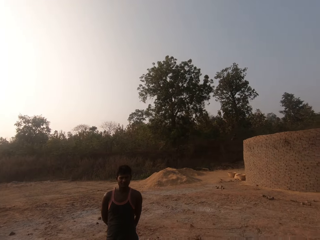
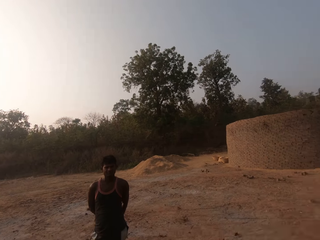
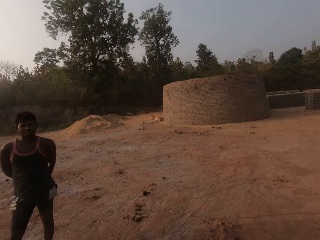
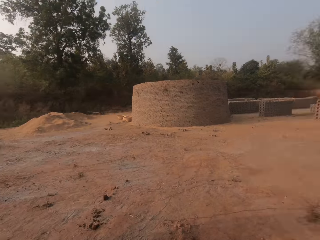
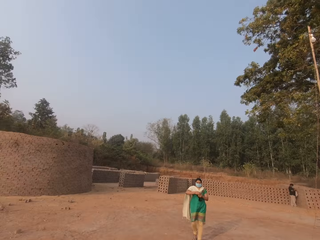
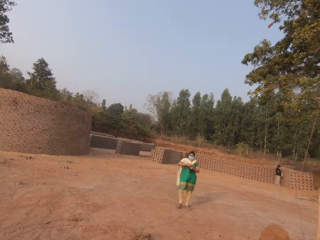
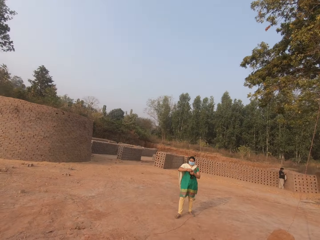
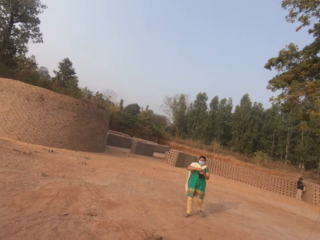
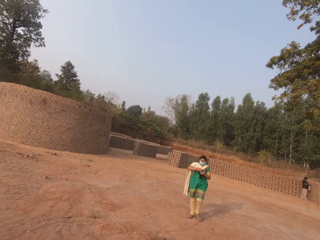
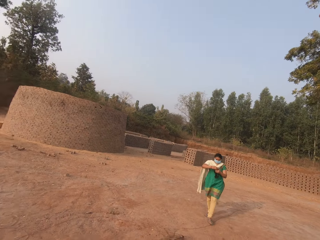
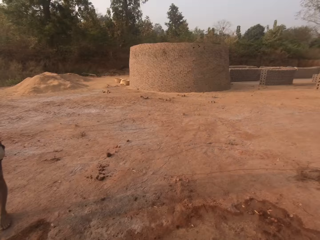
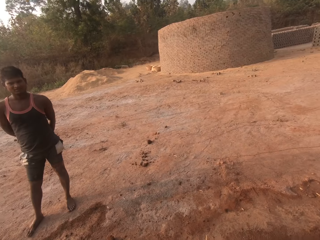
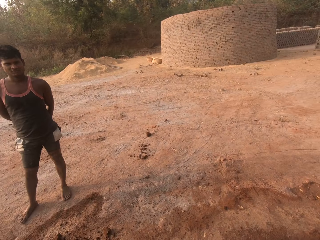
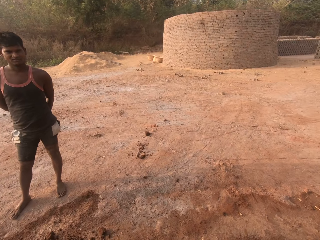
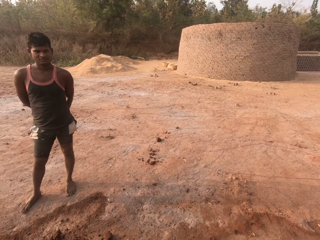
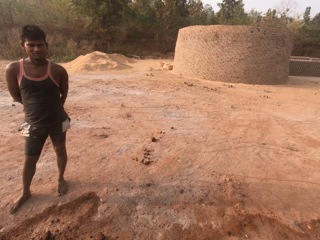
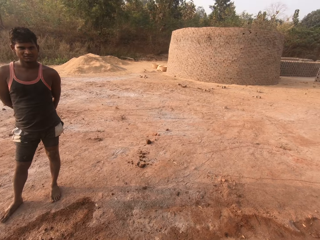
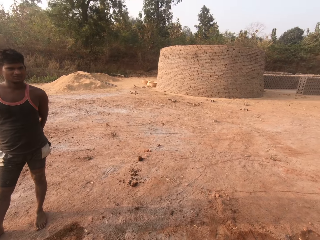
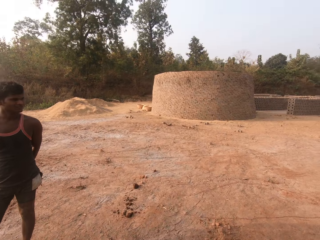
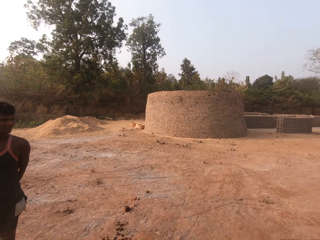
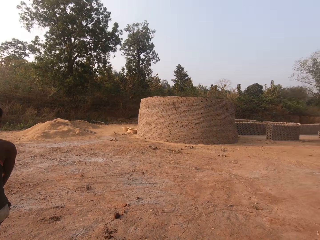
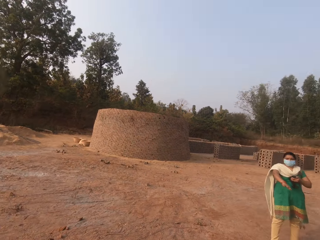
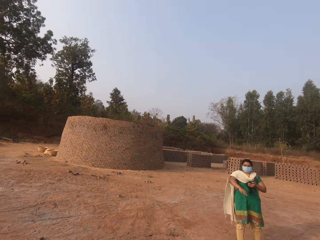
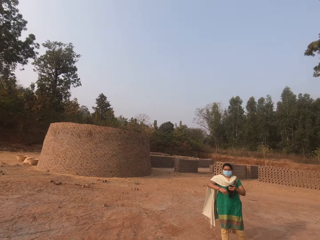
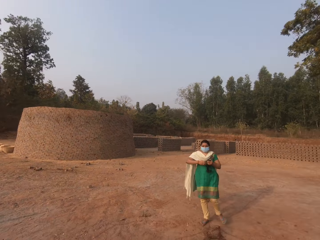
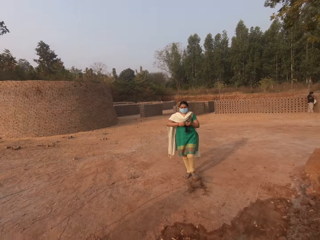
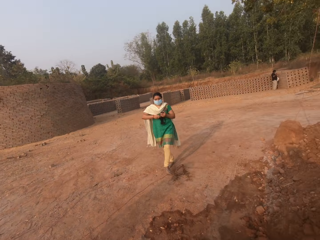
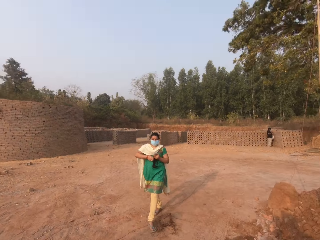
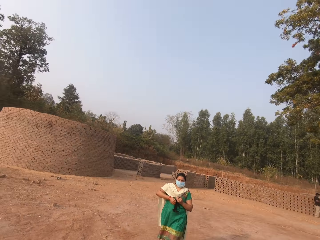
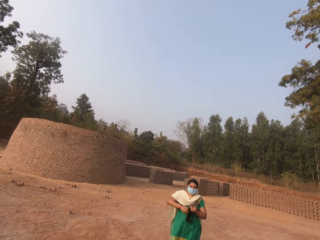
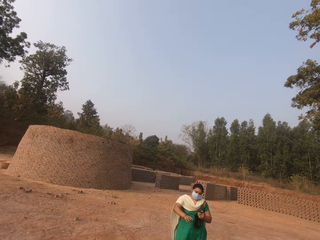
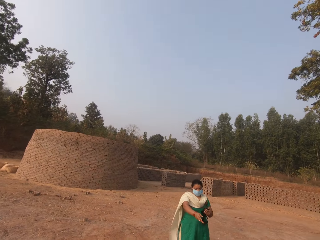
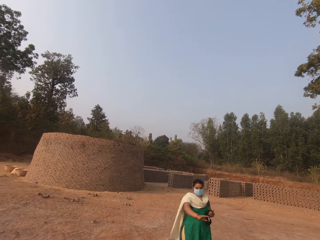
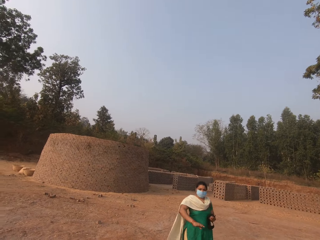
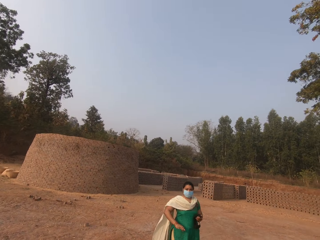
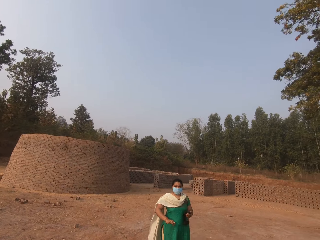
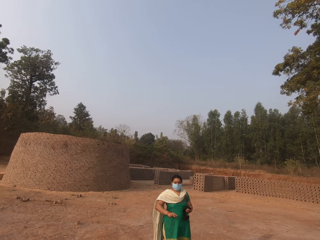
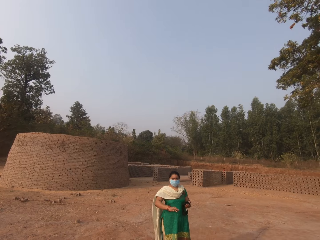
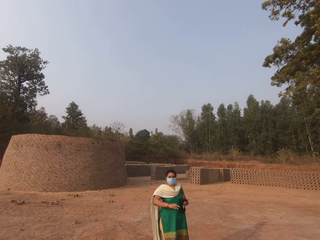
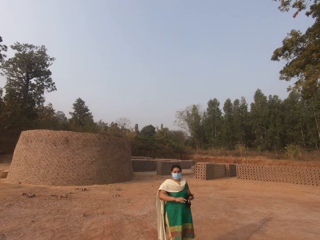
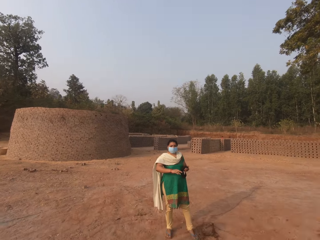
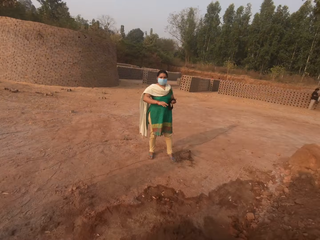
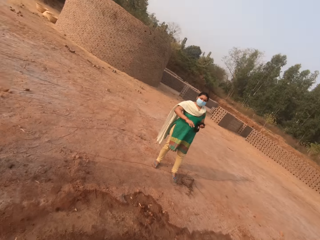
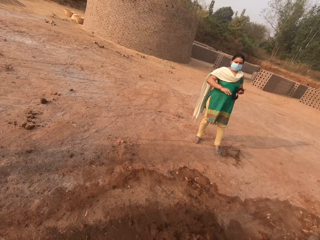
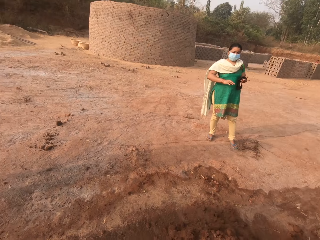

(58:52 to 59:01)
A man stands in the field. The lady walks around in the field. The man stands in the field. A woman interacts with the camera wearer. The lady walks around in the field. The lady gestures with the right hand in the field.

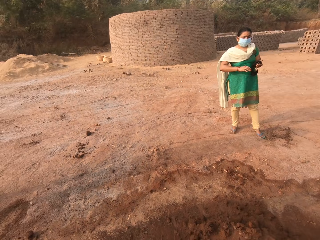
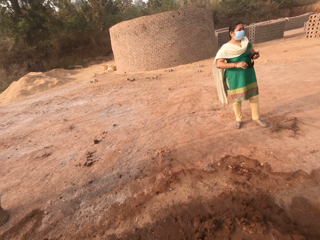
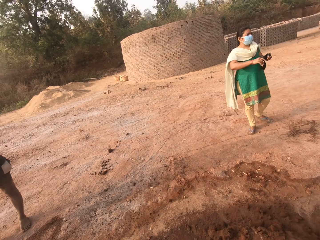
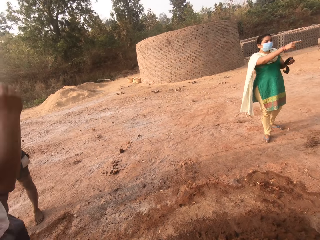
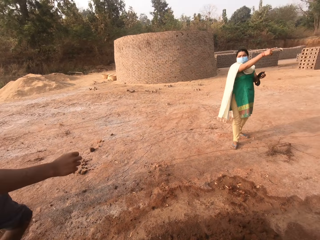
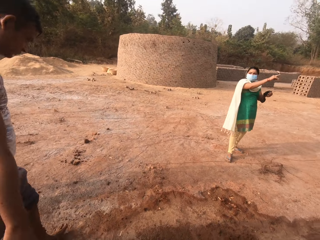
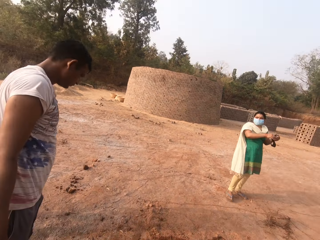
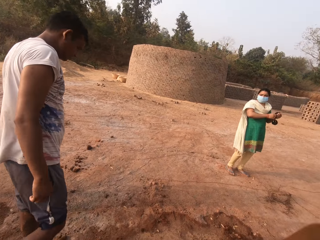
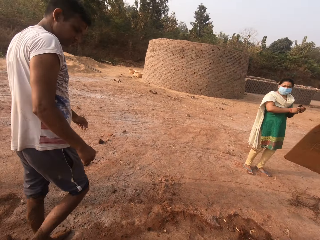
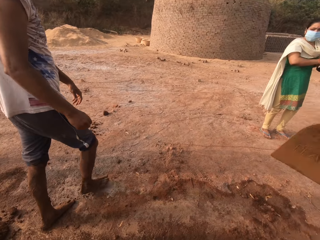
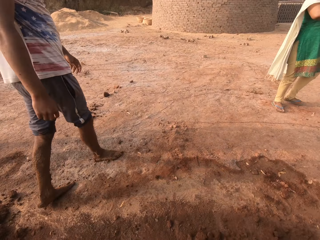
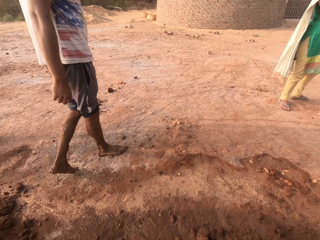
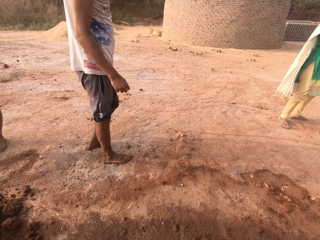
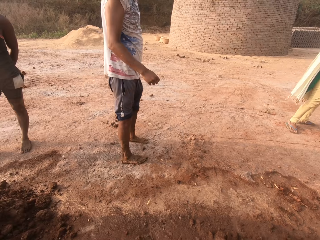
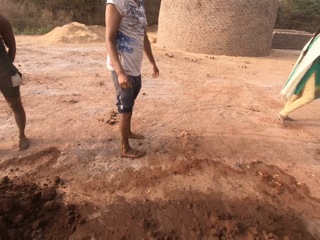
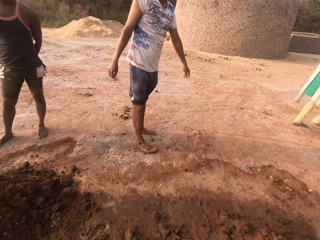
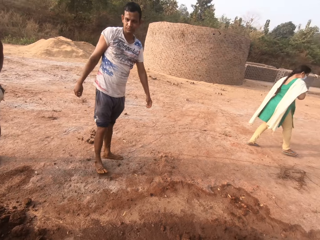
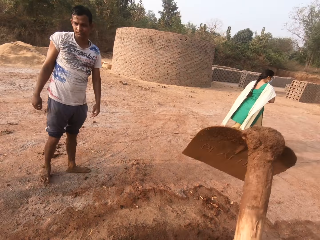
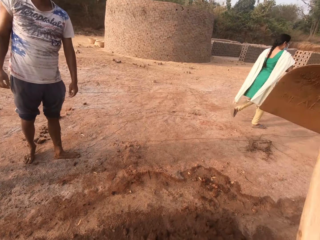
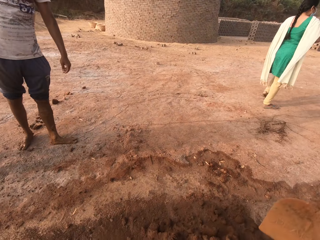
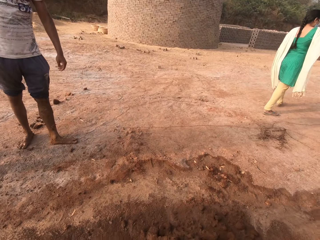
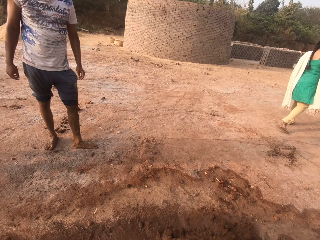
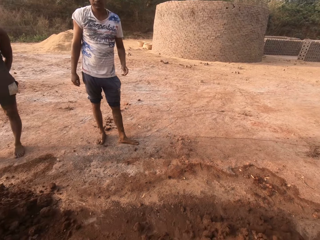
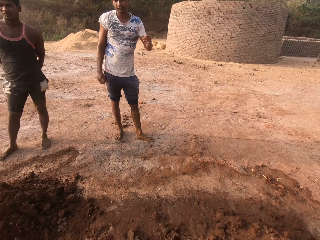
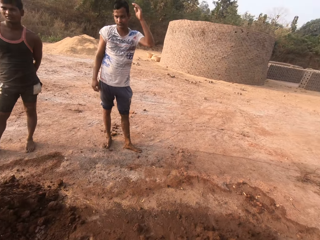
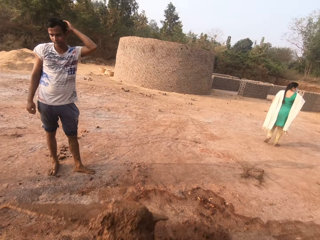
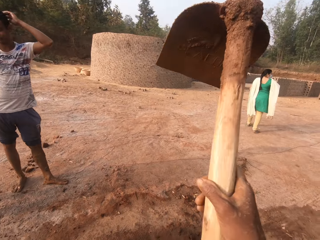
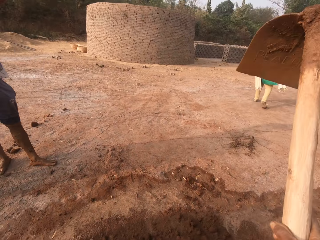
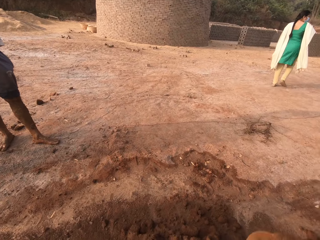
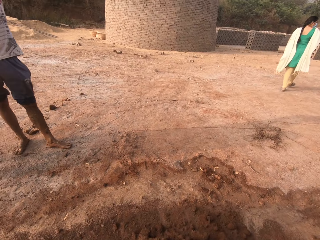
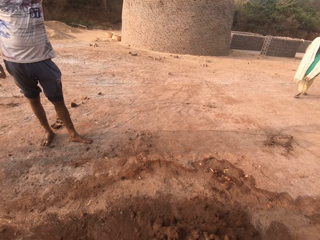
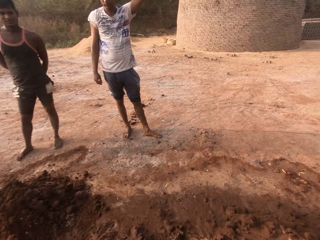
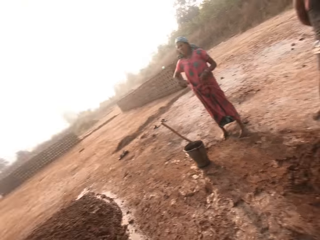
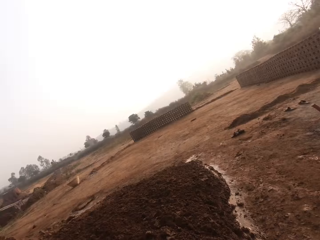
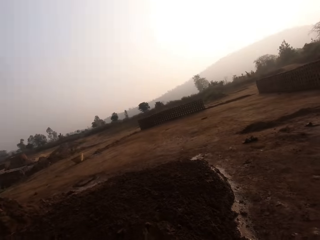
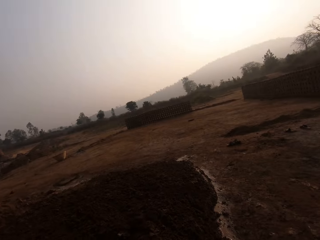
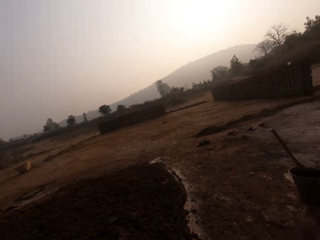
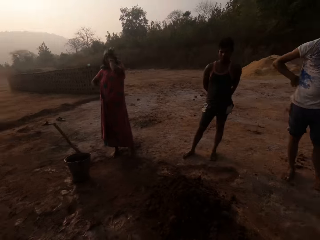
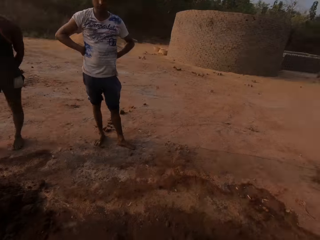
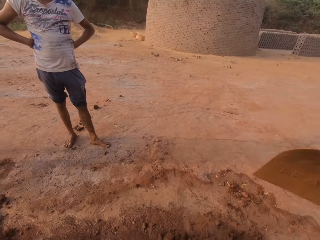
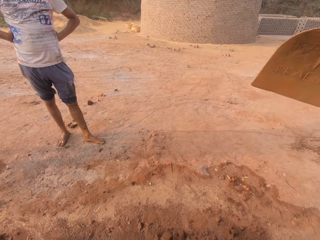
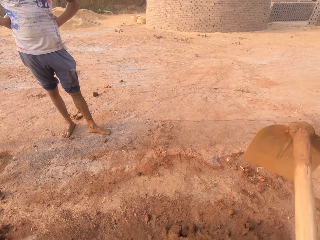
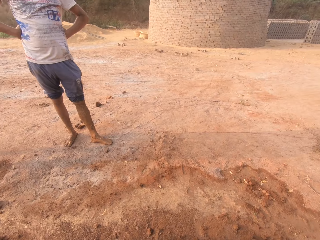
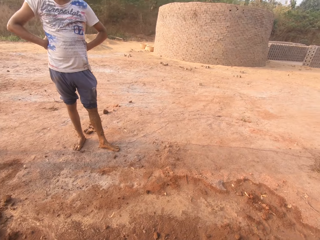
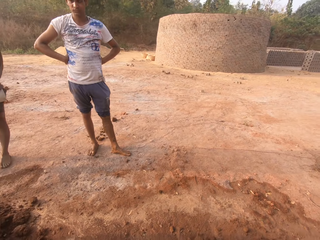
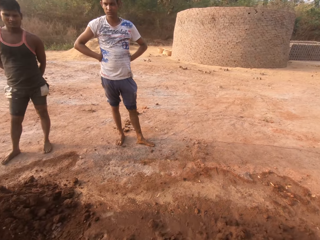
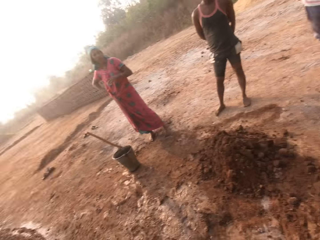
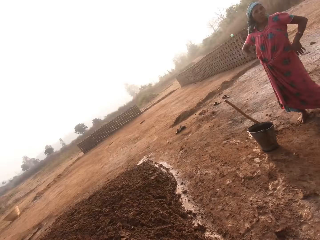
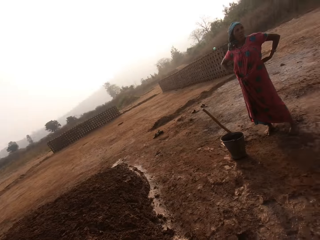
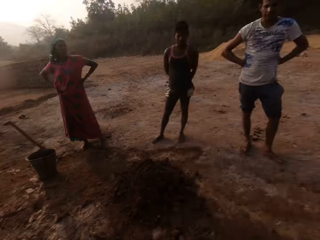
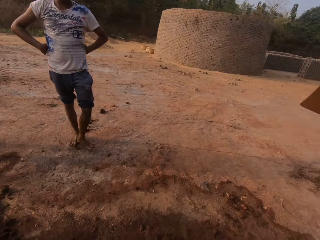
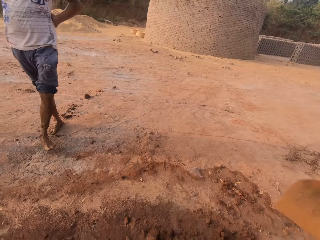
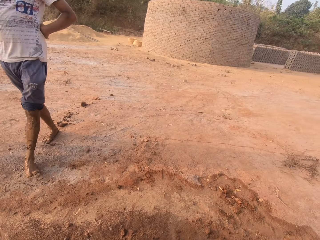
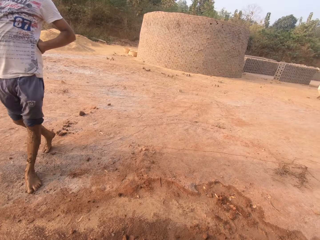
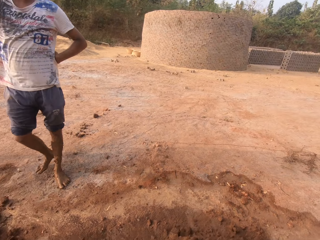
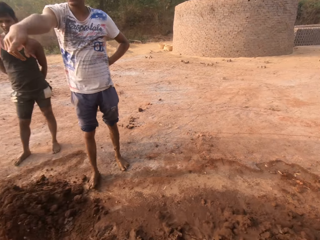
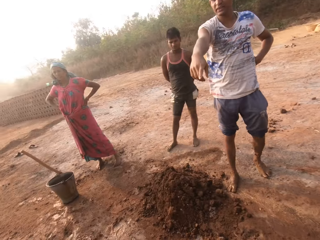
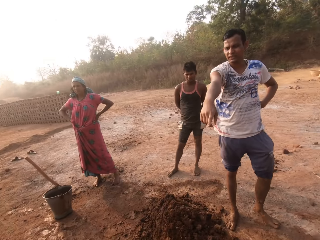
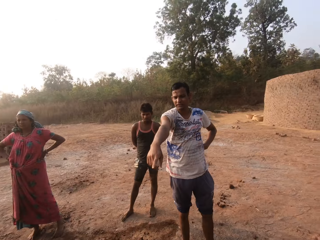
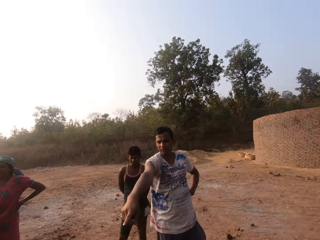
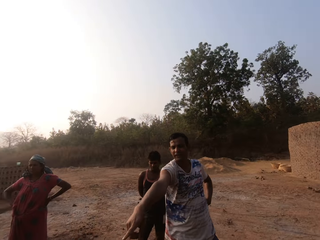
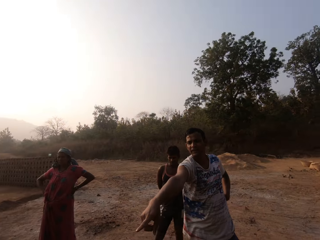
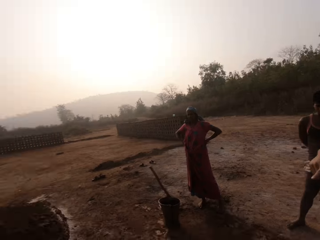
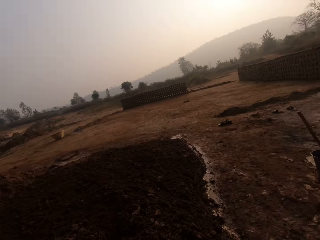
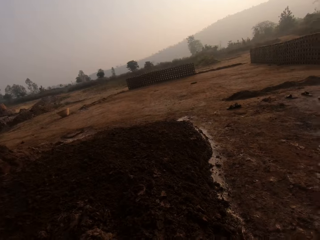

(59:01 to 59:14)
A man walks around in the field. The camera wearer digs clay from the ground with the gardening hoe in his hands. The man stands in the field. The camera wearer digs in the soil with the gardening hoe. The man touches his head with the left hand. The camera wearer holds the gardening hoe. He digs in the soil with the gardening hoe. He throws the clay on the heap of clay on the ground with the hoe in his hands. He looks around in the field. He holds the gardening hoe. He digs clay from the ground with the hoe in his hands. The man stands in the field. The camera wearer throws the clay on the heap of clay on the ground with the hoe in his hands. He looks around in the field. He digs clay from the ground with the hoe in his hands. The man points with the right hand in the field. The man interacts with the camera wearer.
